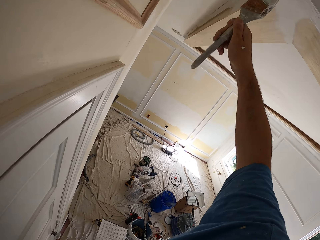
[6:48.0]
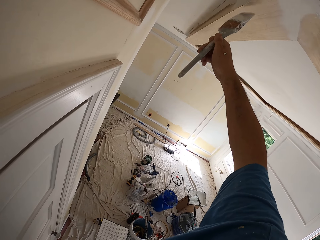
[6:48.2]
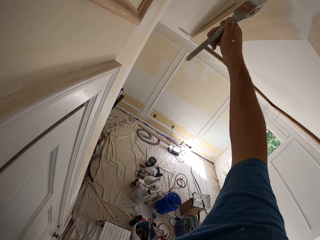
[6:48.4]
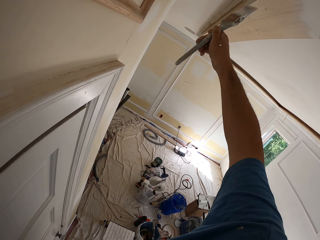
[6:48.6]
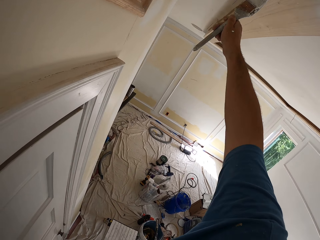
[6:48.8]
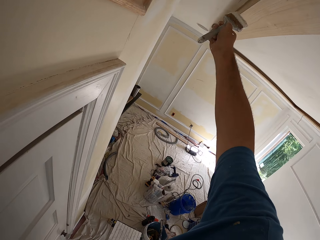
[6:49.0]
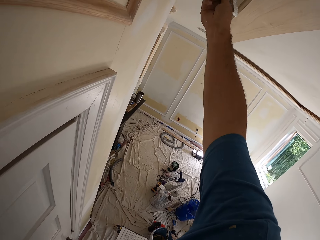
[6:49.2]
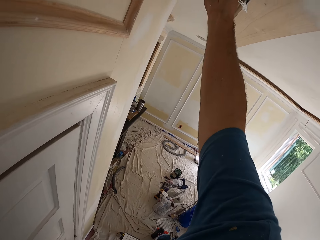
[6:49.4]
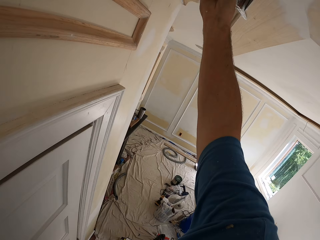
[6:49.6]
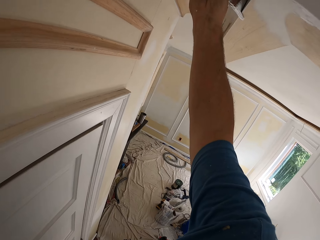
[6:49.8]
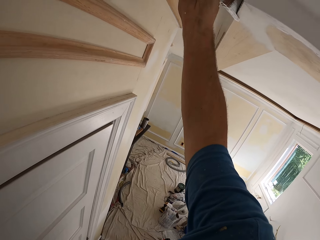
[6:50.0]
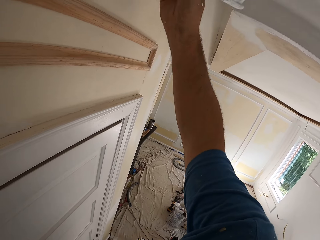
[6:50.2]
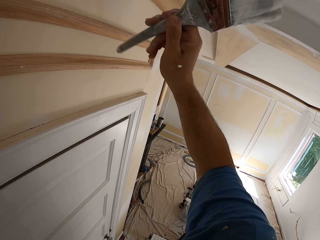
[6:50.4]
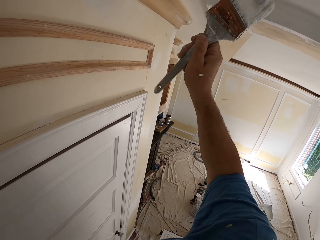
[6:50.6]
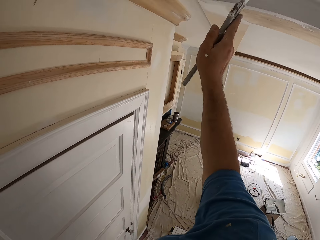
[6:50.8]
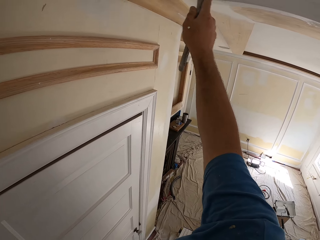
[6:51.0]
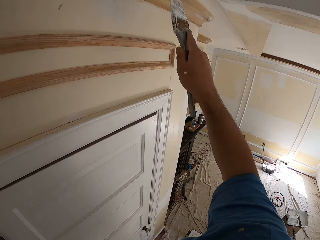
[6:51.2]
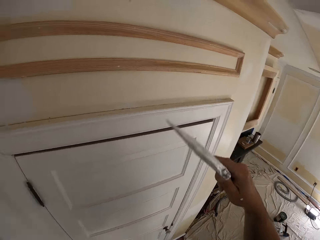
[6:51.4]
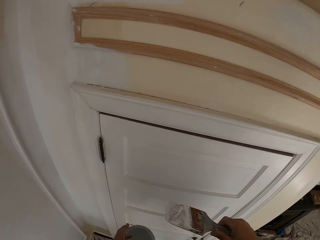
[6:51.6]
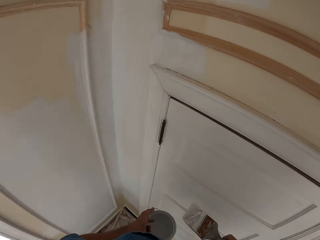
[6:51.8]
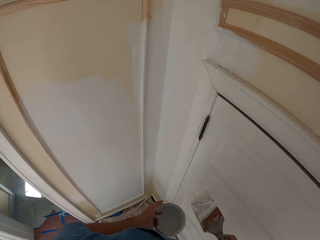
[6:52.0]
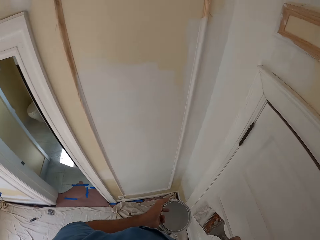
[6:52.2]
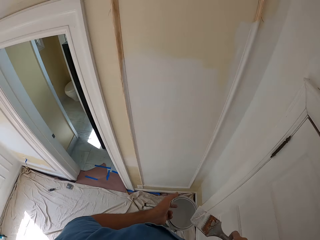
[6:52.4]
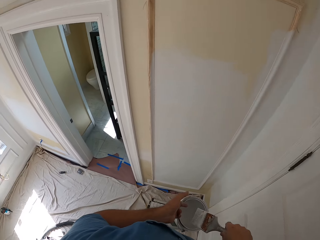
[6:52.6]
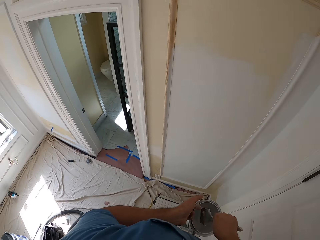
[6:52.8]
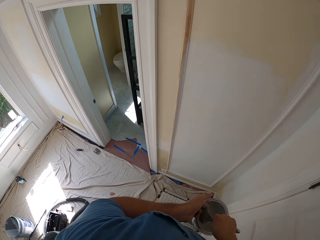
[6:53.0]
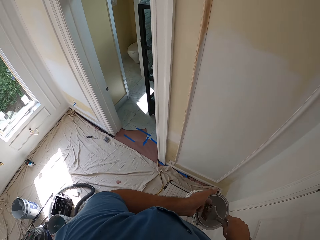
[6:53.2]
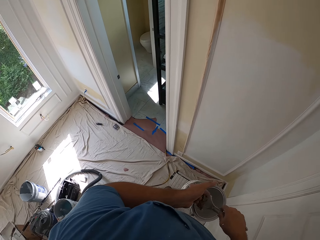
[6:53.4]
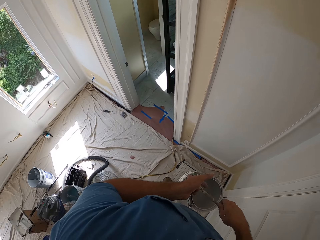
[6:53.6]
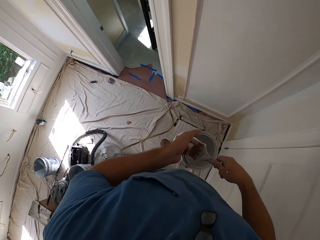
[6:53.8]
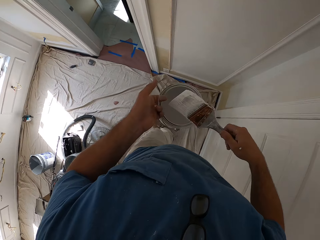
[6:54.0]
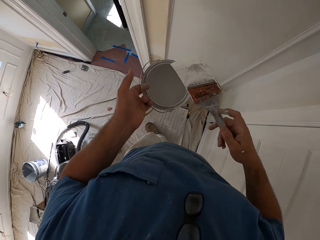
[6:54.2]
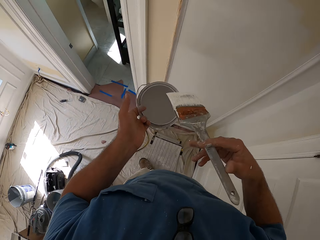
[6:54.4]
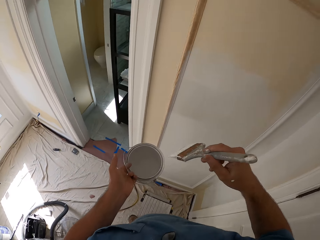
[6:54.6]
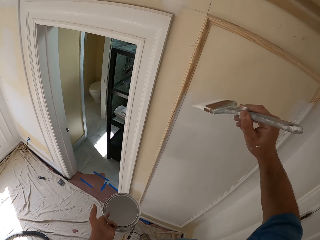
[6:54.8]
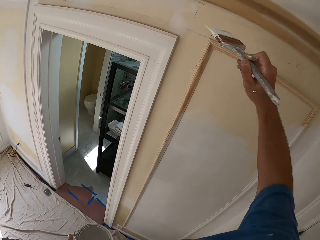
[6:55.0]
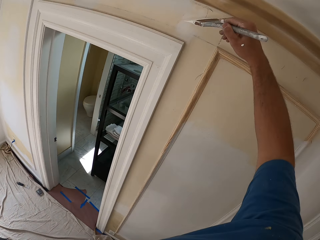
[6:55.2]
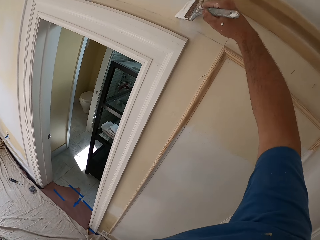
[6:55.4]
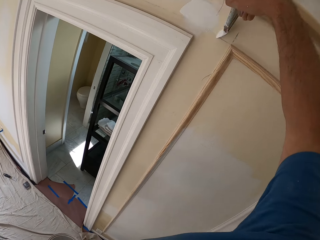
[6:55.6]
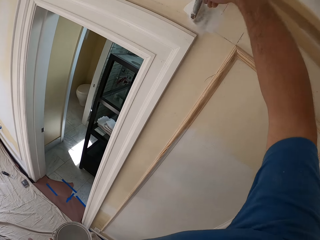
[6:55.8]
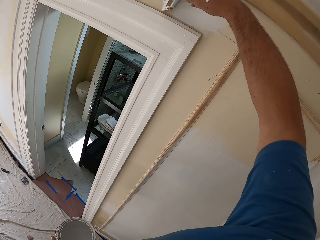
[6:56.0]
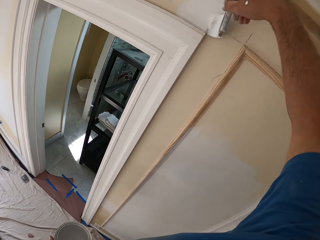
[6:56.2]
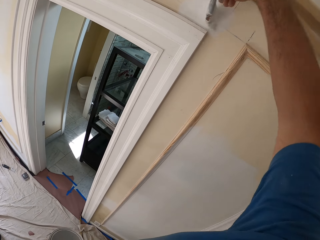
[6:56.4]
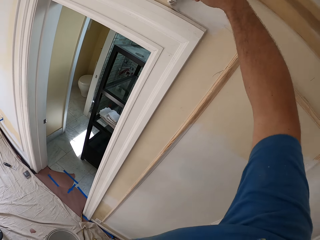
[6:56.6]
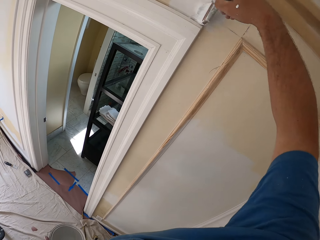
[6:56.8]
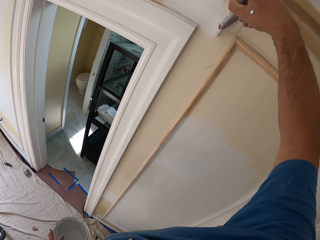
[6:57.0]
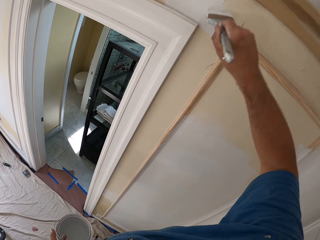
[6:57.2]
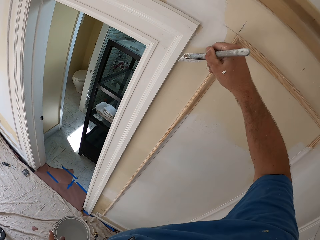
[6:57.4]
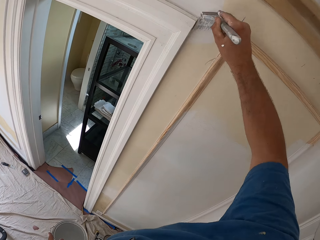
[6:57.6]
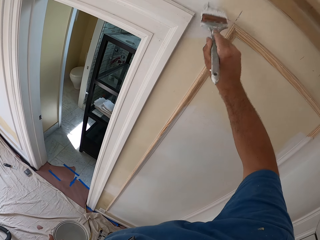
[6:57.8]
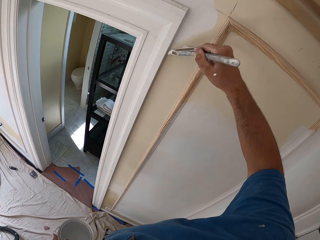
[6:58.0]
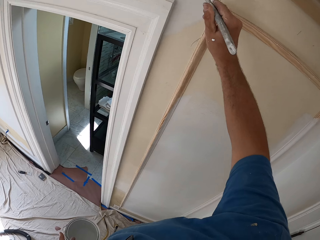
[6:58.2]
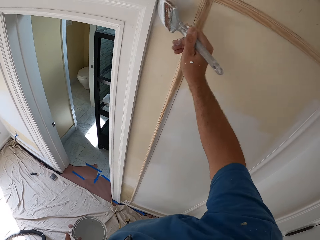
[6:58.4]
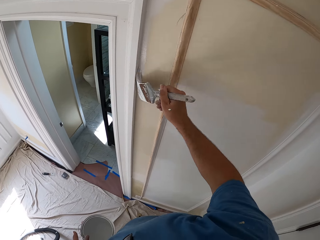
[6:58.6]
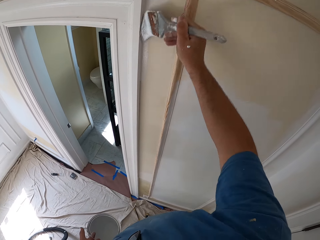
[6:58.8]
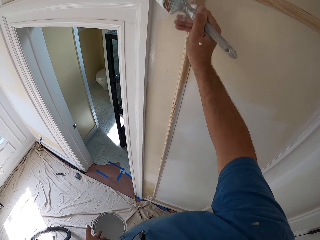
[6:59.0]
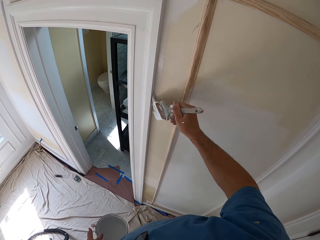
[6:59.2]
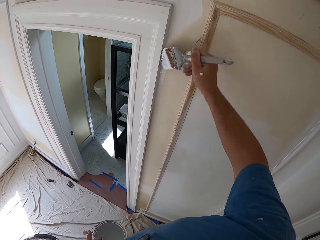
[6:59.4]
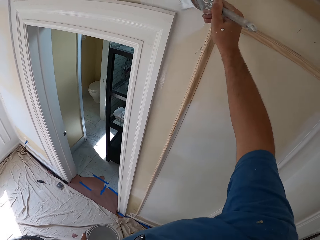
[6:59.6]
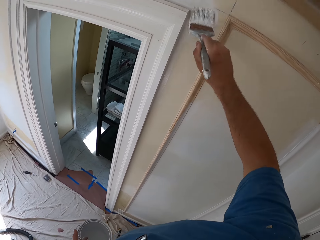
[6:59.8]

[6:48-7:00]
The camera wearer turns around. He dips the paint brush into the paint can. He paints the room wall with the paint brush in his right hand.

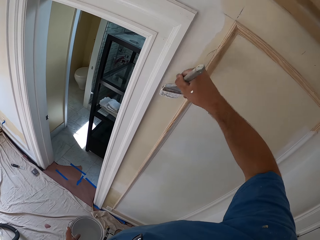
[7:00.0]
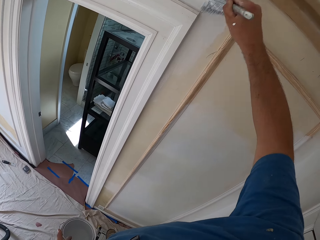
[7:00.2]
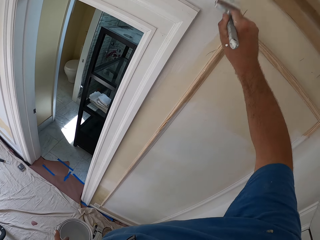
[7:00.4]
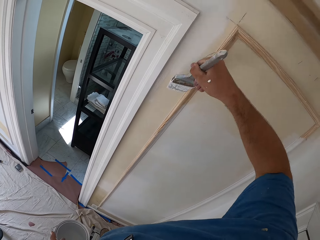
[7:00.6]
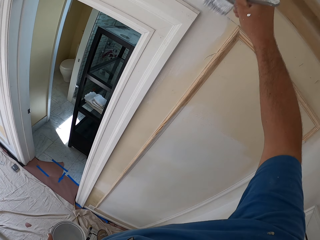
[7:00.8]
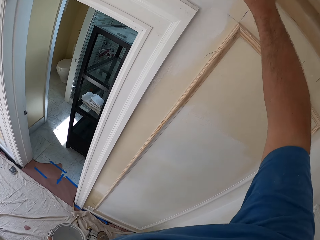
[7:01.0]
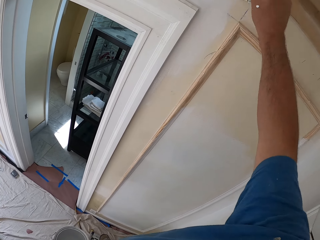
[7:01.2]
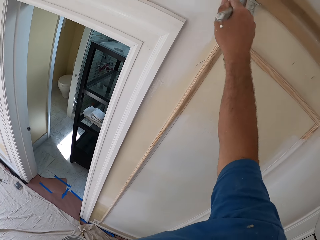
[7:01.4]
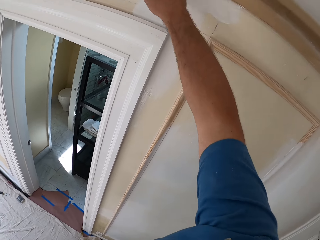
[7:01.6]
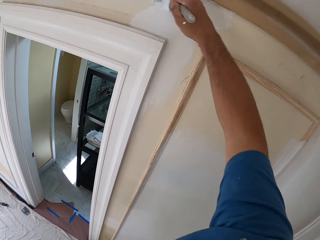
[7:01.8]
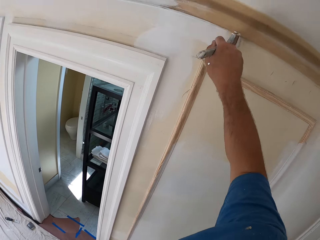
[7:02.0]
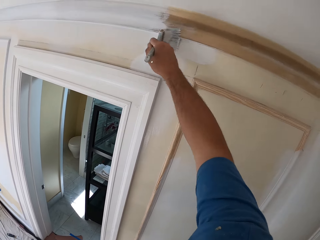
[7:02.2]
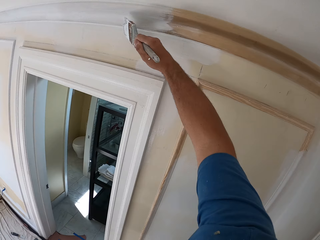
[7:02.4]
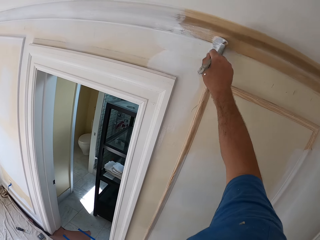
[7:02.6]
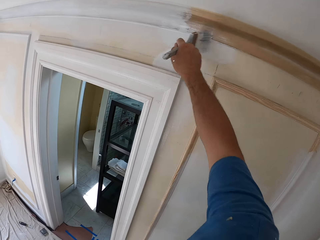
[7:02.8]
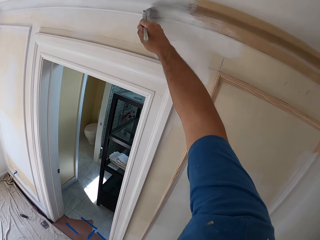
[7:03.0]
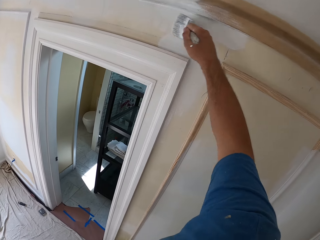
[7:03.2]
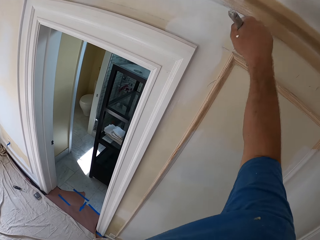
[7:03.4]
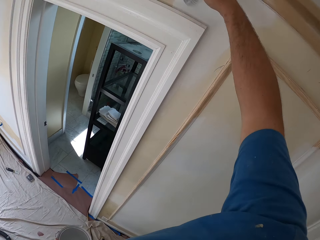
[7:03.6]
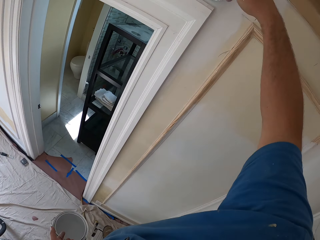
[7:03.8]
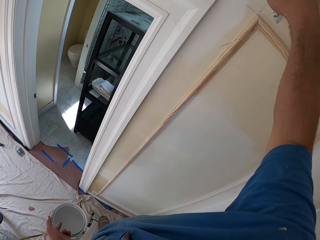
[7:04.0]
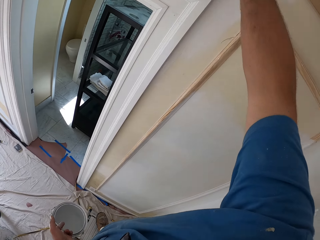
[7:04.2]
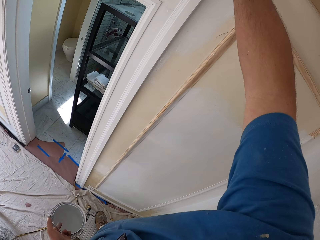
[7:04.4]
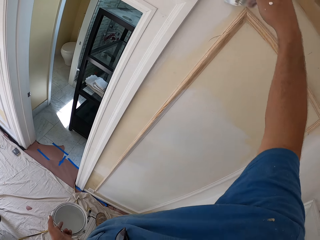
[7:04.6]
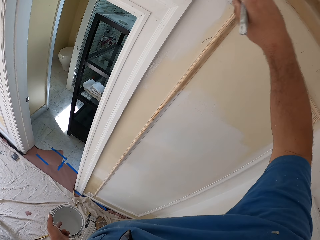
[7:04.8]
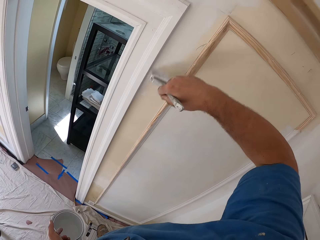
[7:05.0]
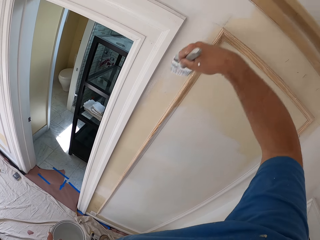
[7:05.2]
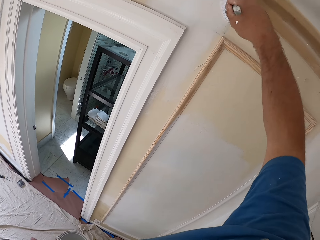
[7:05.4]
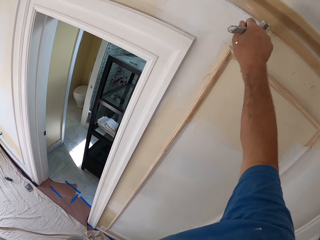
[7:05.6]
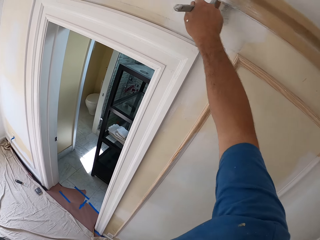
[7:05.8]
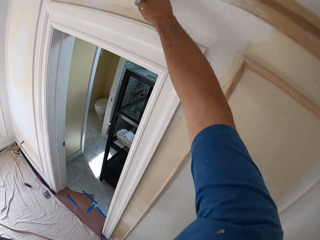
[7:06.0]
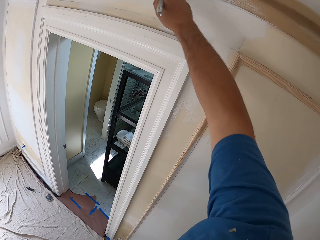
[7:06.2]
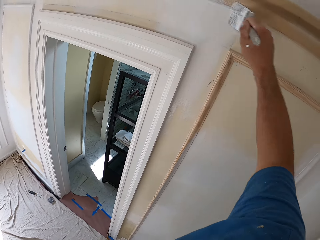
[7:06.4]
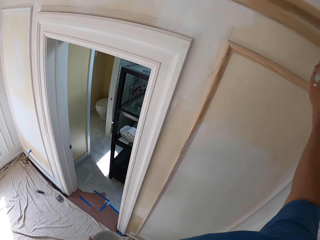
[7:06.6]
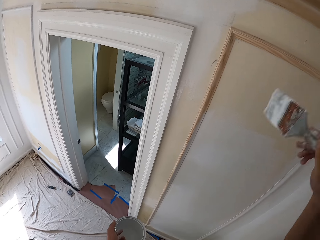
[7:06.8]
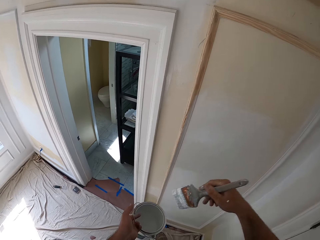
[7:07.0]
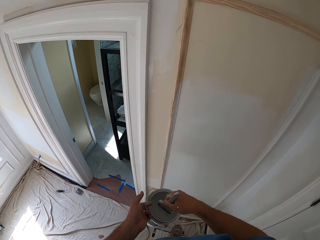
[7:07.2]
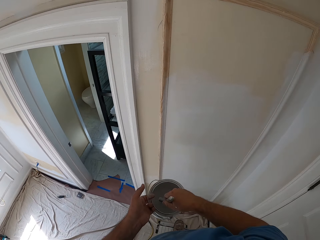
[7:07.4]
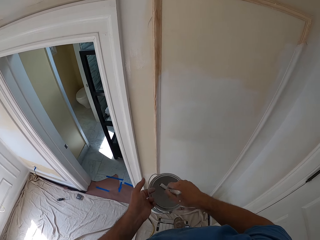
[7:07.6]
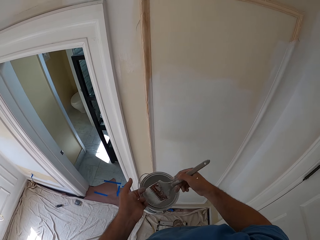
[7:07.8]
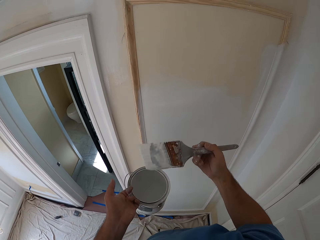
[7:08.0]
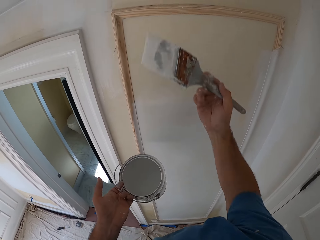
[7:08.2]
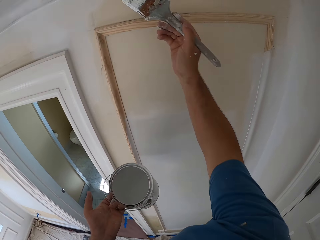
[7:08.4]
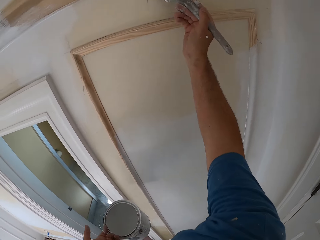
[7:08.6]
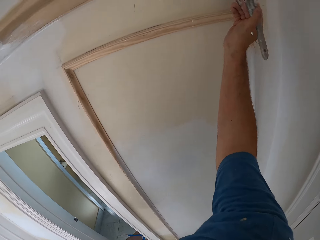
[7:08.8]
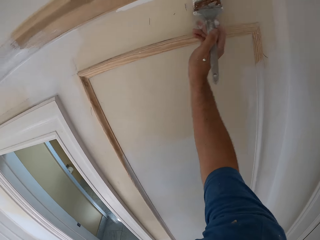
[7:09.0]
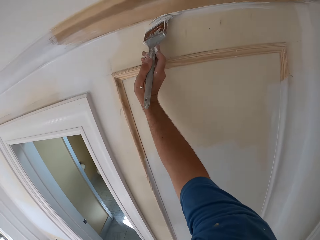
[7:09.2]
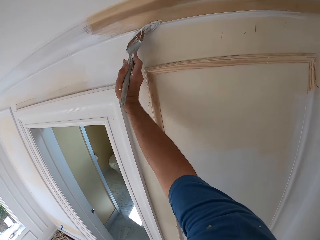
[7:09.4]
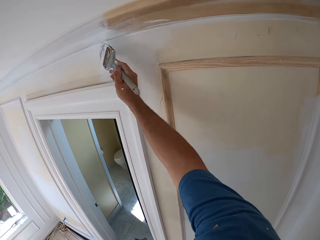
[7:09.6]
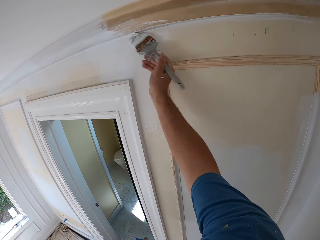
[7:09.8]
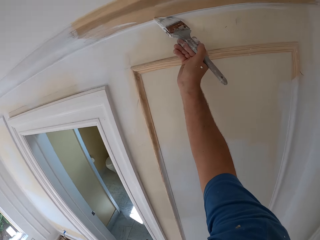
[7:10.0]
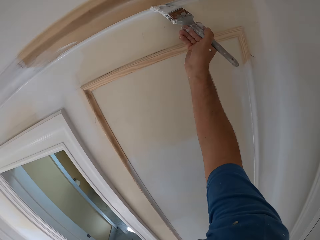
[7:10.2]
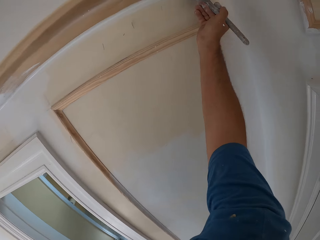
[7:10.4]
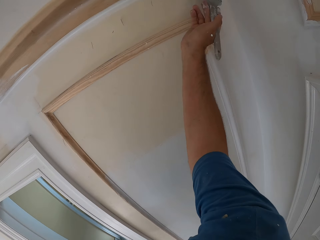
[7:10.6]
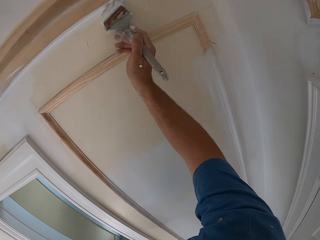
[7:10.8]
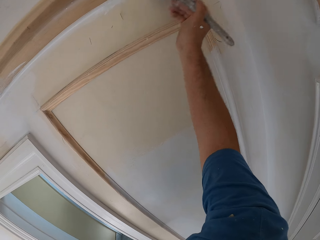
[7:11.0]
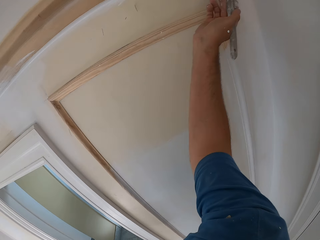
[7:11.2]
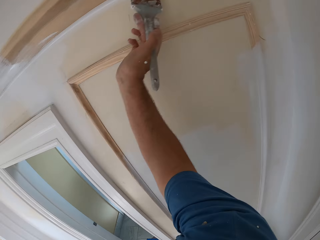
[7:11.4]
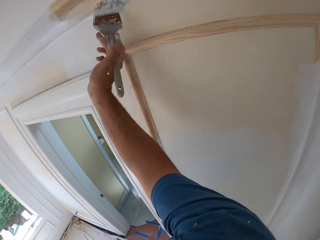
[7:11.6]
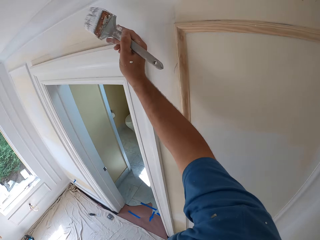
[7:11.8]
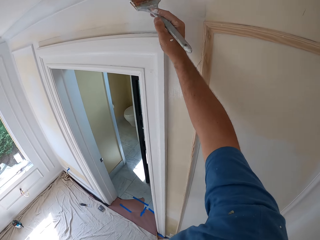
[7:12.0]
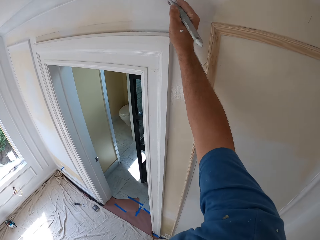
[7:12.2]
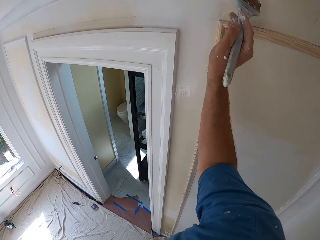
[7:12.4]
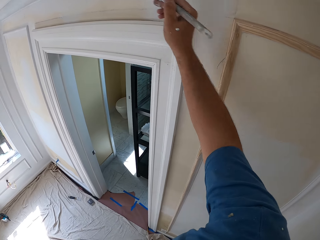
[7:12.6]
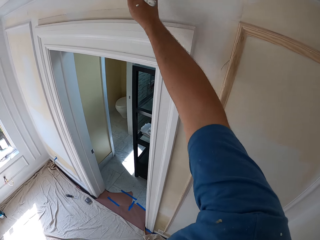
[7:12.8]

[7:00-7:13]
The camera wearer dips the paint brush into the paint can. He paints the room wall with the paint brush in his right hand.
